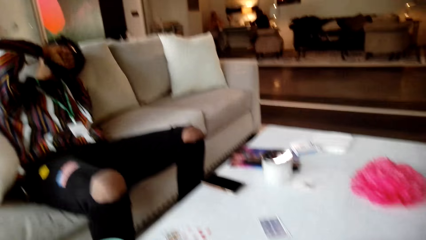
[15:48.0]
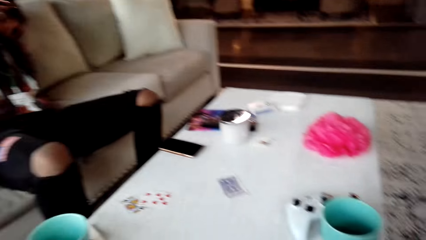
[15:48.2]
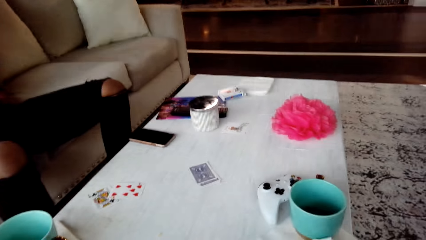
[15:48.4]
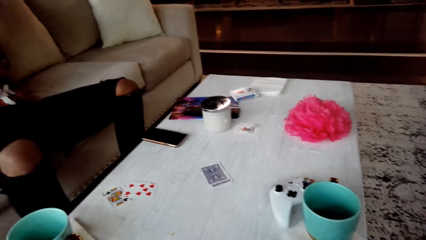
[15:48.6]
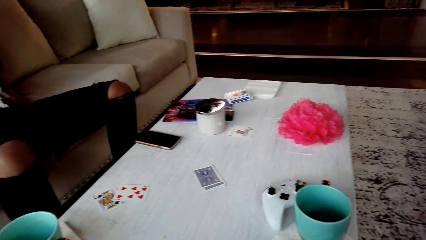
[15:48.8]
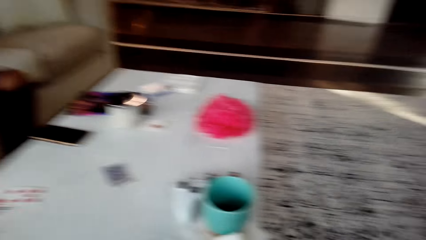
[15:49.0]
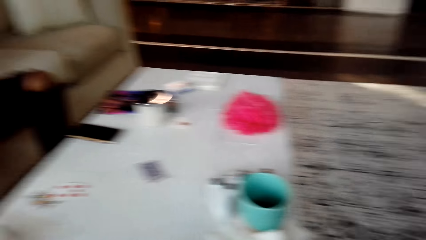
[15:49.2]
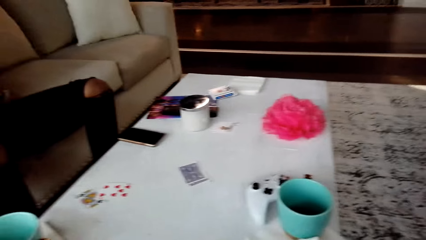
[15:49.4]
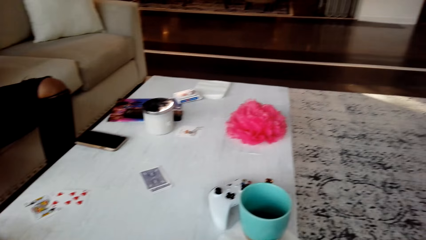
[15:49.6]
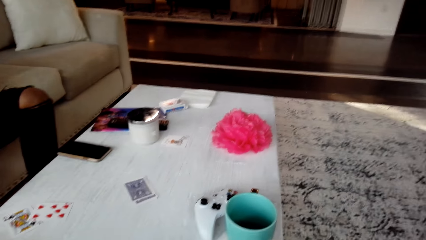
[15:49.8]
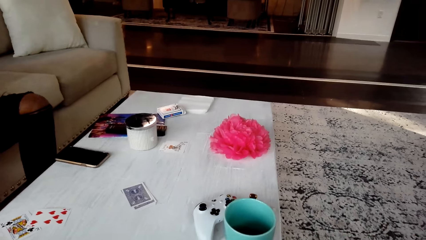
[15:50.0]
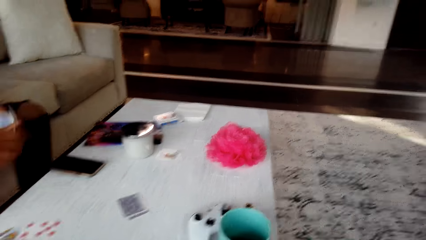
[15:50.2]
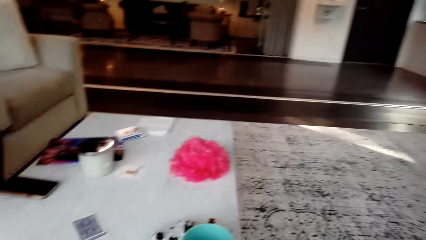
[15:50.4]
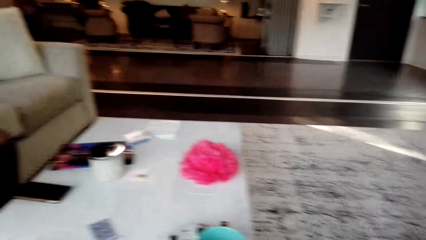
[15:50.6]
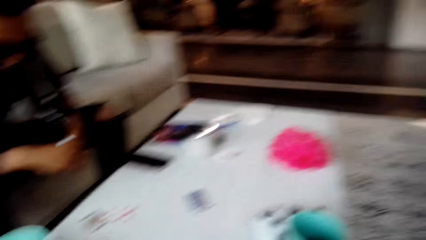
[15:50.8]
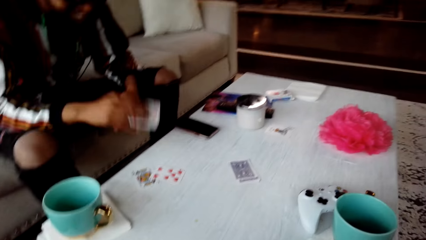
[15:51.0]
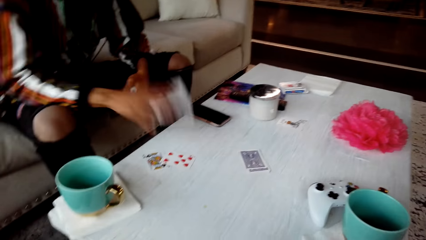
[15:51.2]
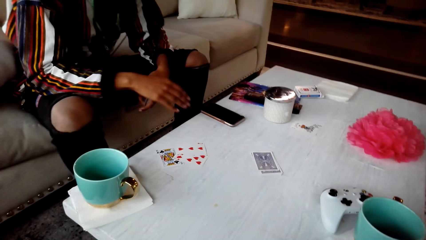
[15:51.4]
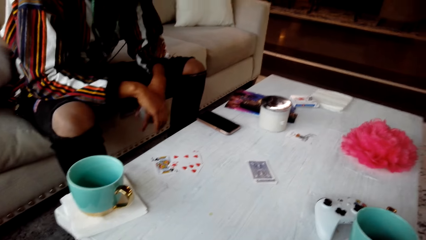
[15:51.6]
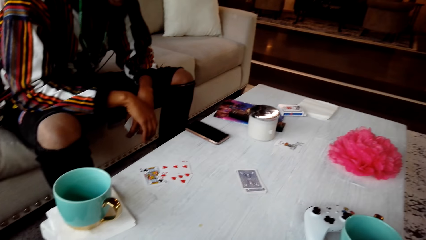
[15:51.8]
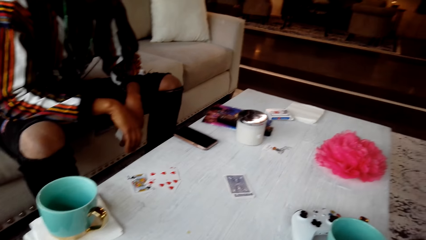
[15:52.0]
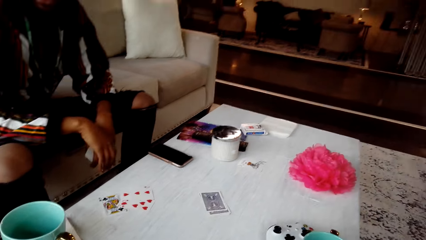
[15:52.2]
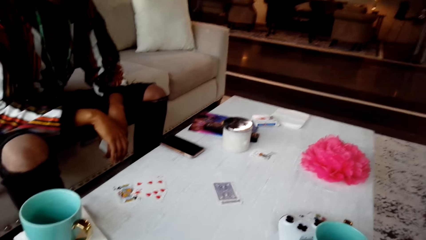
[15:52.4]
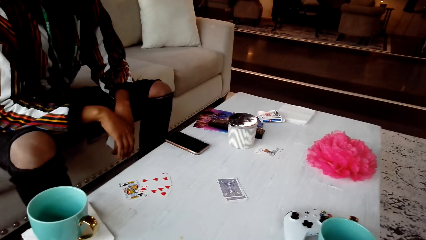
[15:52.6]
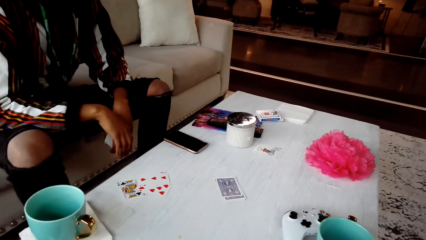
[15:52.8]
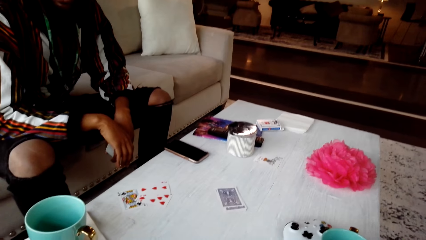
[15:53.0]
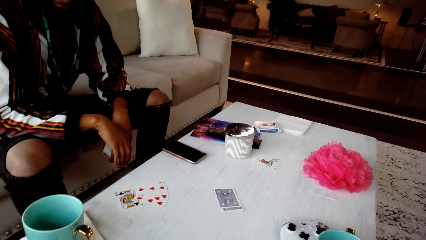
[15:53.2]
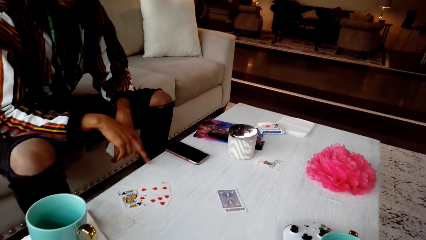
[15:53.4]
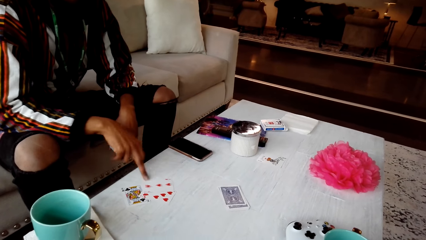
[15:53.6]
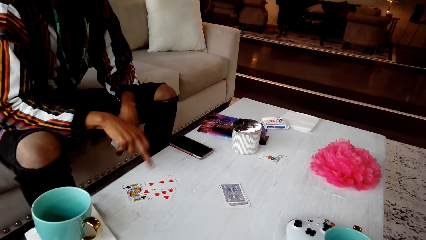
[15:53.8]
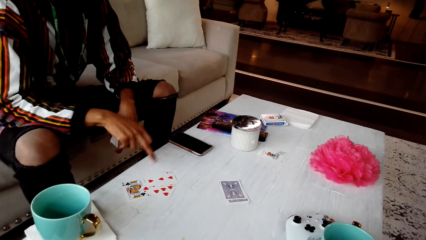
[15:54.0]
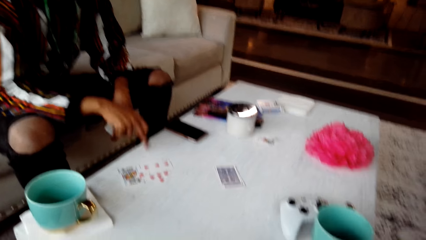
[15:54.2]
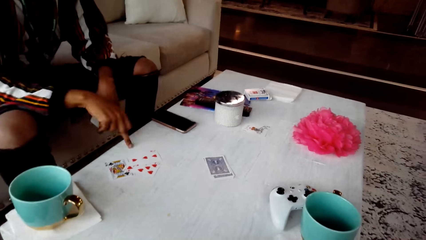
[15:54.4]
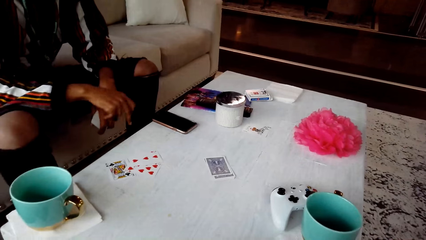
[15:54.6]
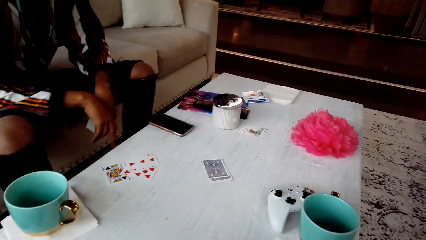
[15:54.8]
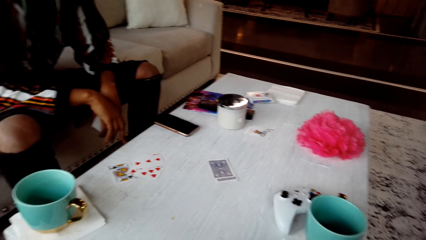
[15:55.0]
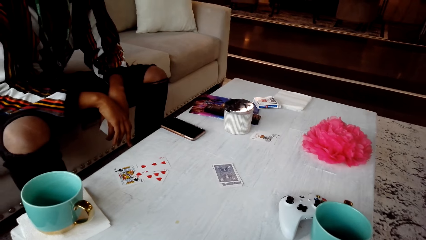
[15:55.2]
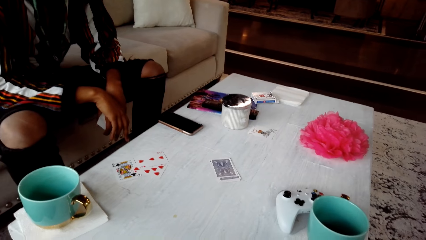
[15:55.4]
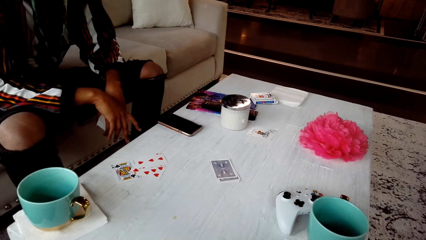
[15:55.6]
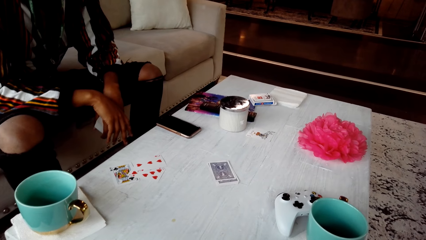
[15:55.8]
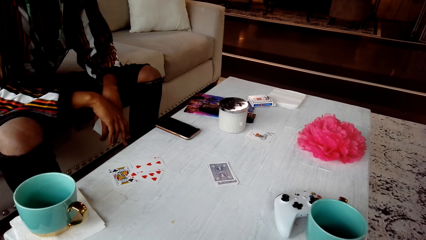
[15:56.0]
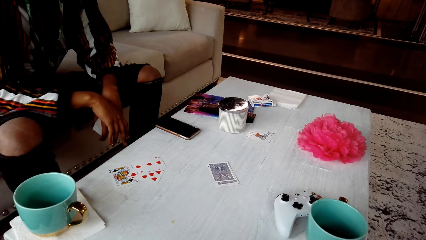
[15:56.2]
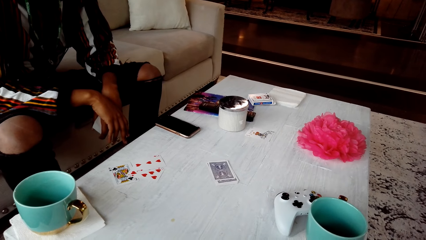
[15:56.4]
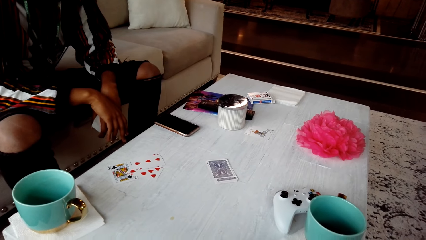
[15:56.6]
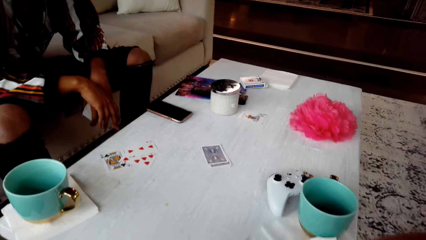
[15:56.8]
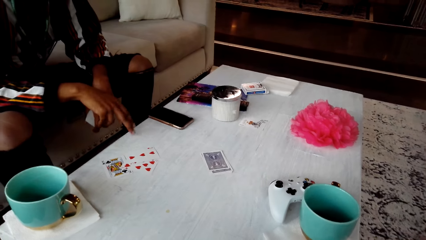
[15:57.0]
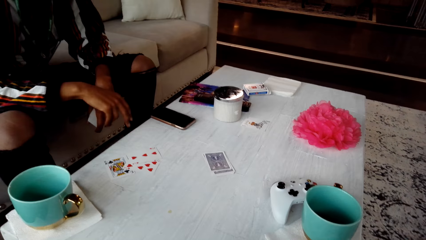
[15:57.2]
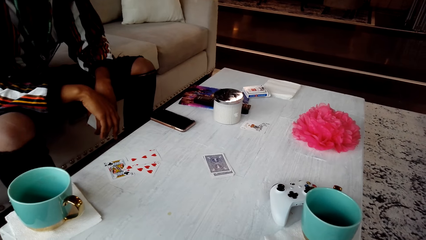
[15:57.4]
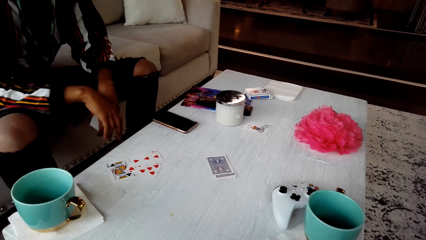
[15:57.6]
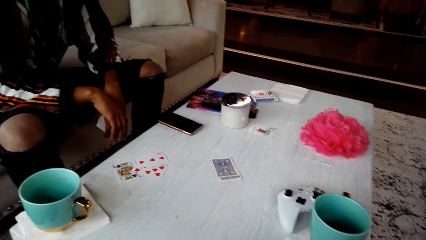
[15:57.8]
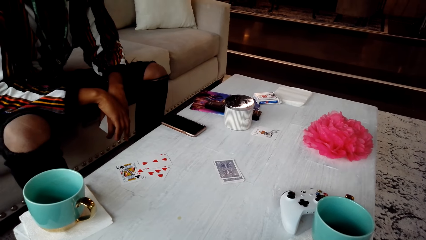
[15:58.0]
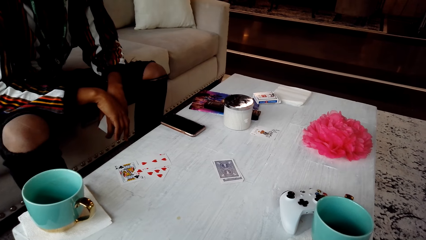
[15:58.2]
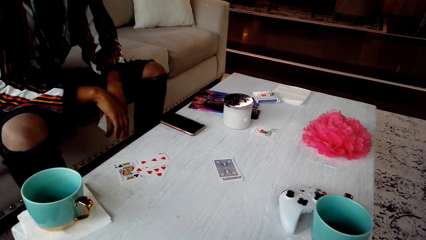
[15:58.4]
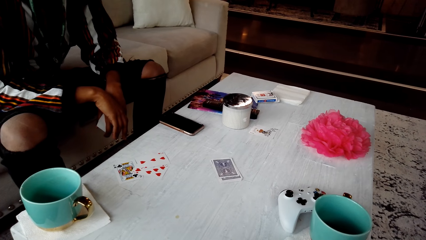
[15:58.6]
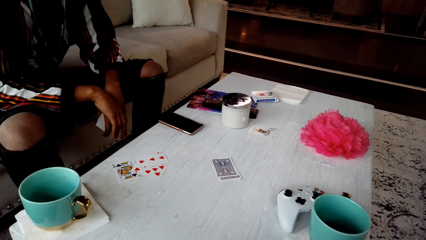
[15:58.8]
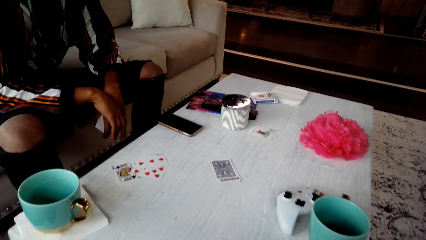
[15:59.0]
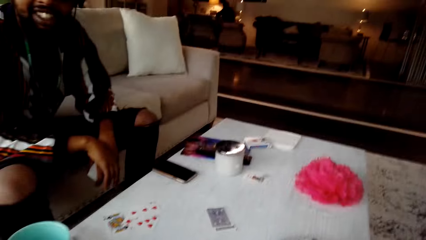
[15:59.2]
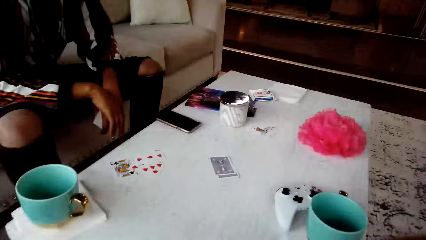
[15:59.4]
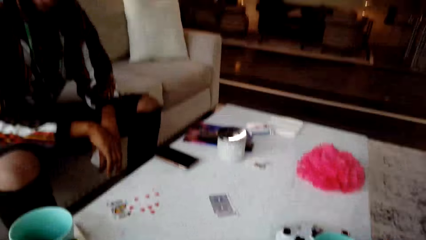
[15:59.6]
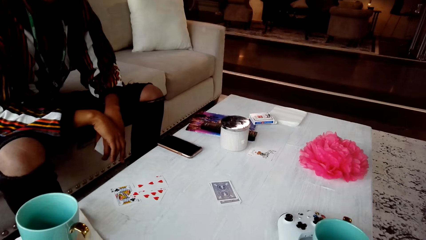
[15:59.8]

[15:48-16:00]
A man stretches on the chair. The camera wearer looks around the table. They converse with the man. The man responds to the camera wearer.

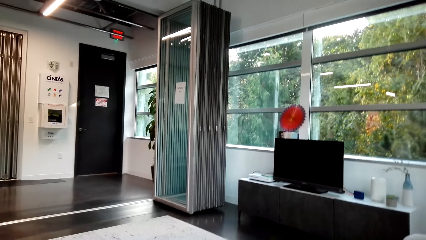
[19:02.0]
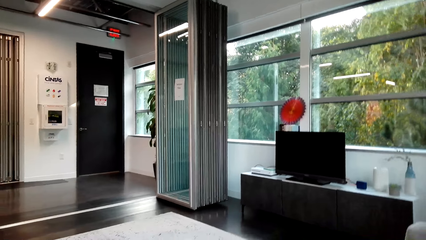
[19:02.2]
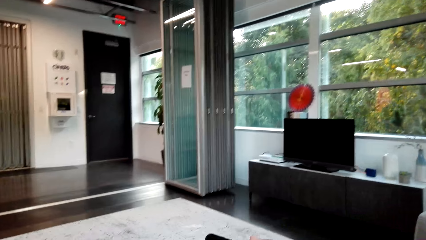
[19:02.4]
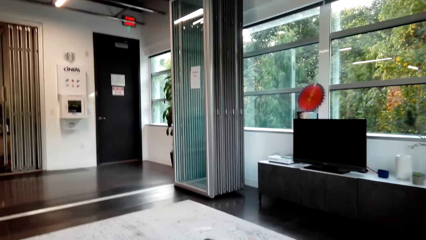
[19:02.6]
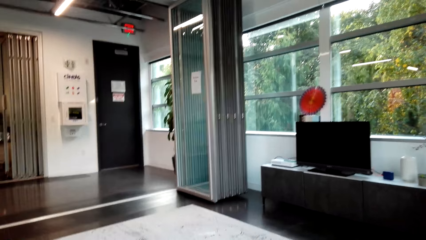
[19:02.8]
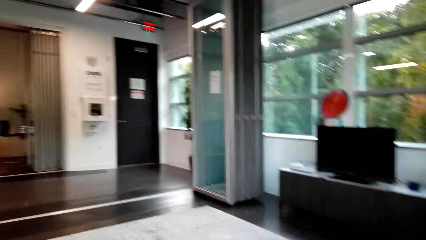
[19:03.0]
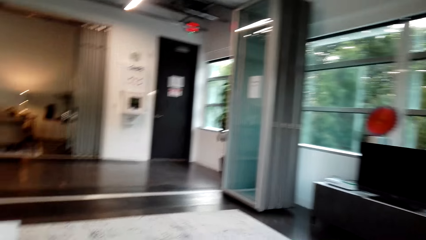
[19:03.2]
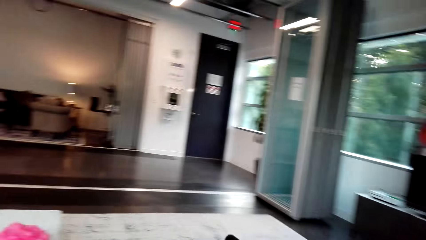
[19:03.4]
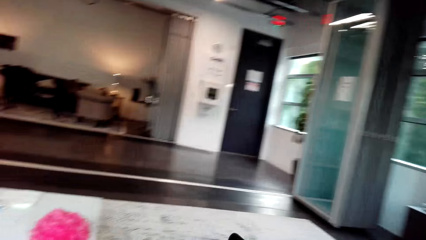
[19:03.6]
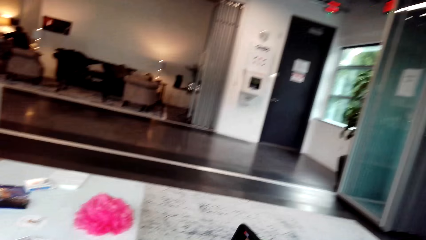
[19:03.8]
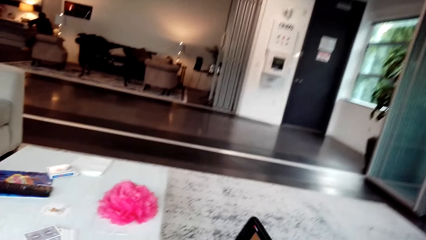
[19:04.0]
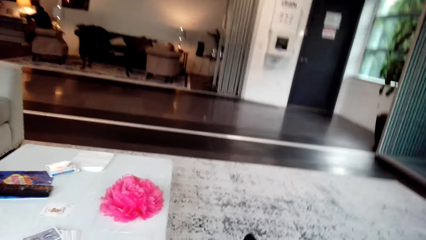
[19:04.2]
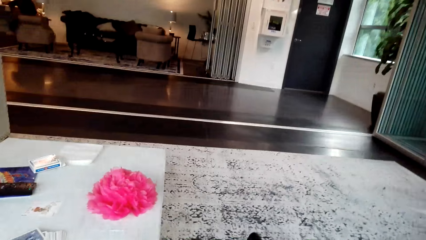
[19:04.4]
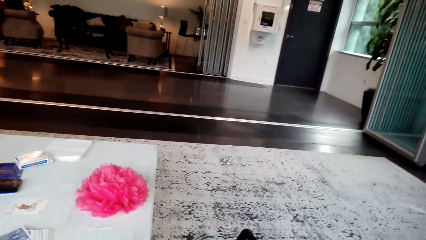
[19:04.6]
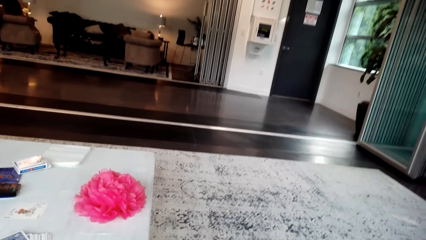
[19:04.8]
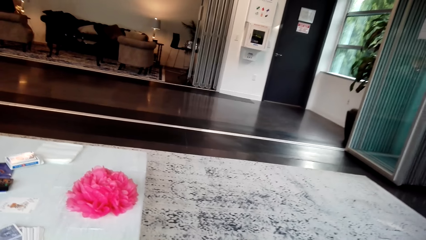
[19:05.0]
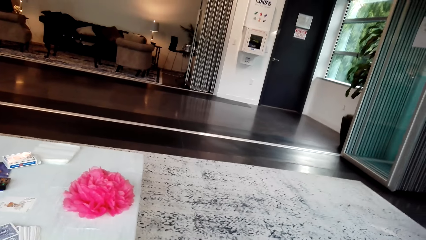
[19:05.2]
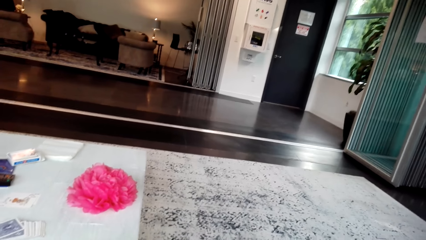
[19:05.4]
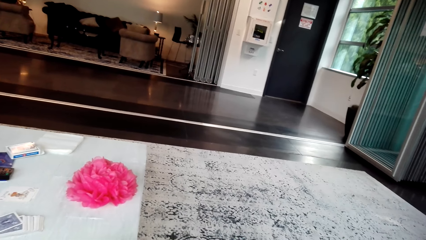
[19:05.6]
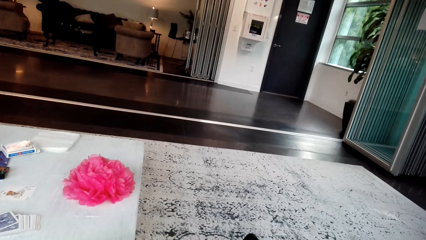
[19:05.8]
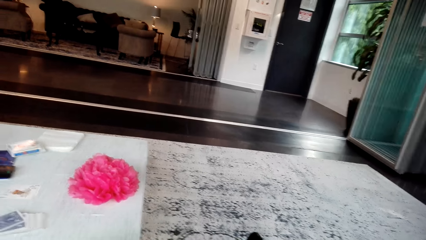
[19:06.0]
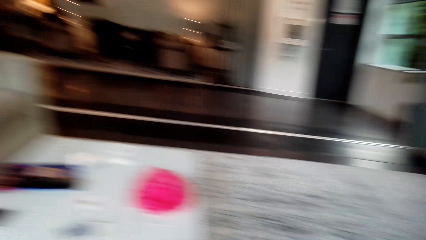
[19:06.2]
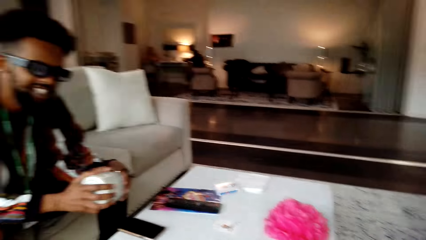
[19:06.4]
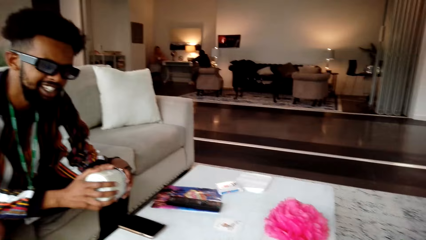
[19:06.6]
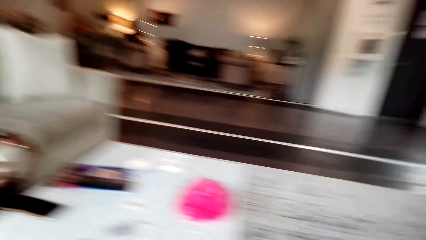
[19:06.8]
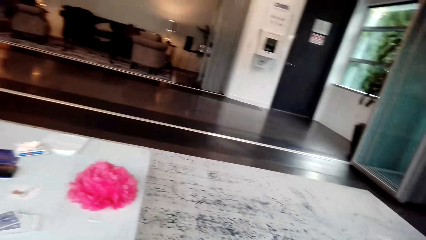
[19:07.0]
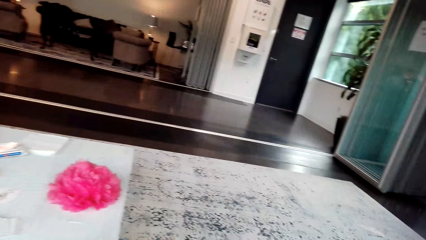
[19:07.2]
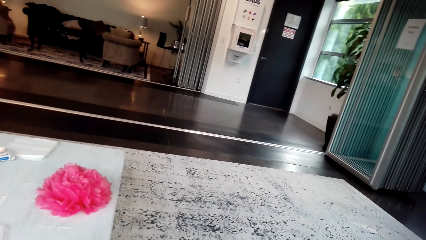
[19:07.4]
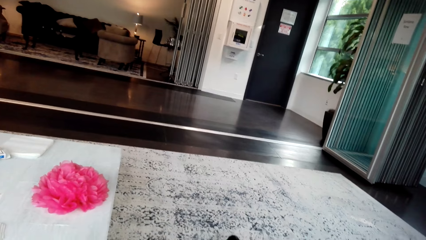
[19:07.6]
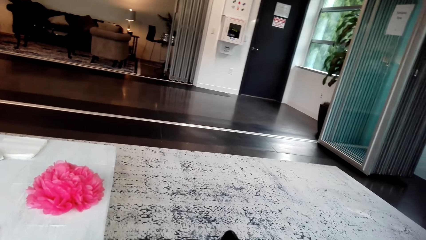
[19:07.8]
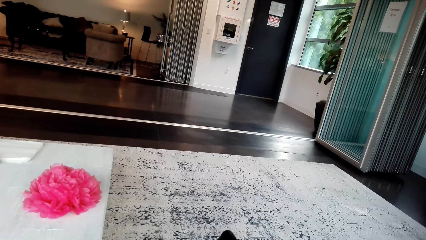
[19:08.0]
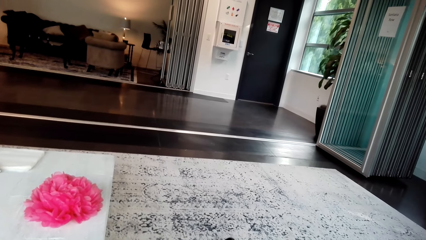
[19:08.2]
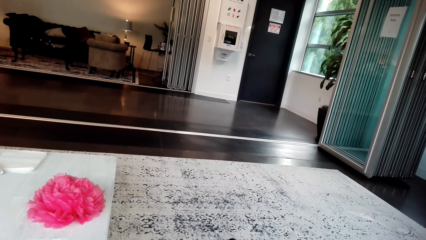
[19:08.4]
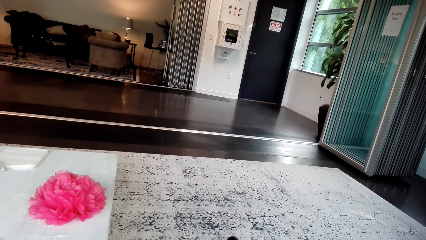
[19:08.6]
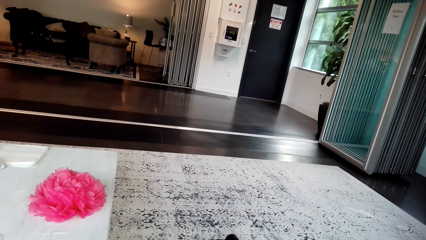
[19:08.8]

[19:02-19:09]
The camera wearer converses with a man.
